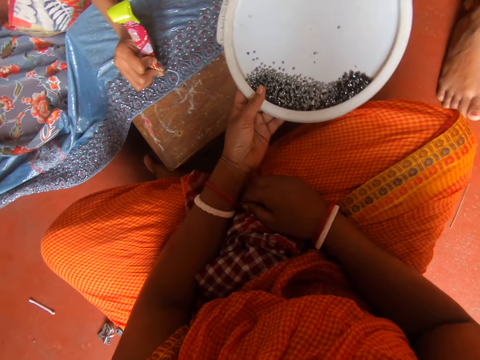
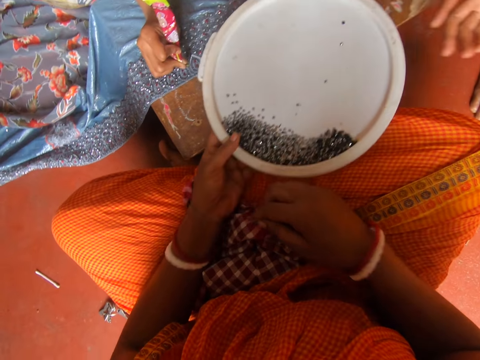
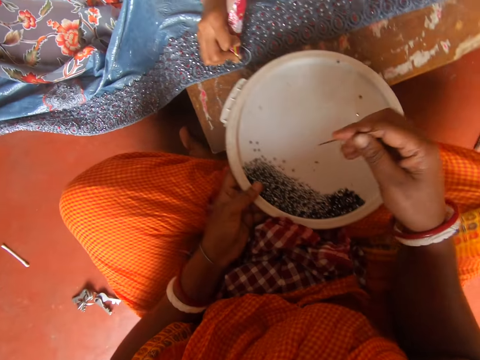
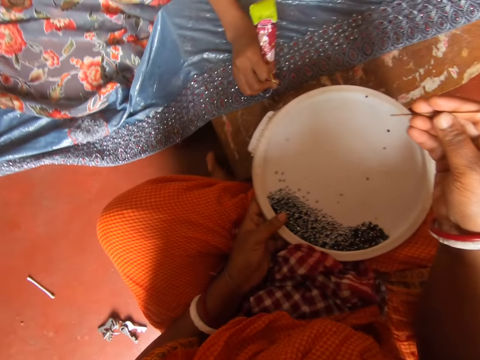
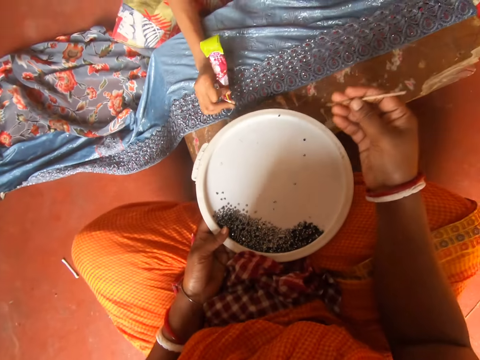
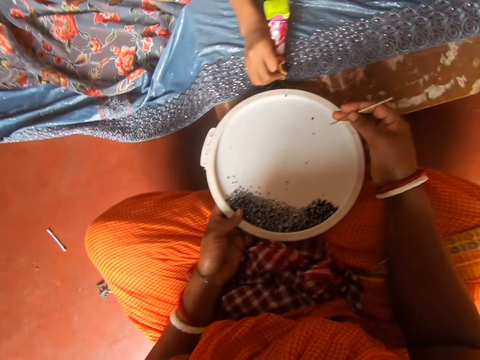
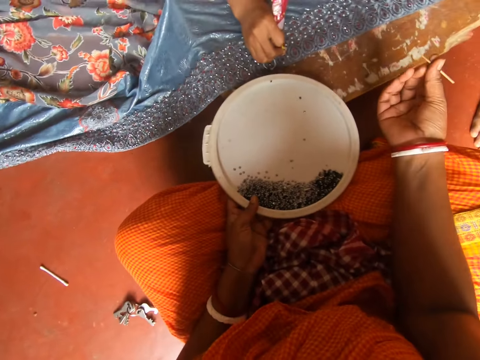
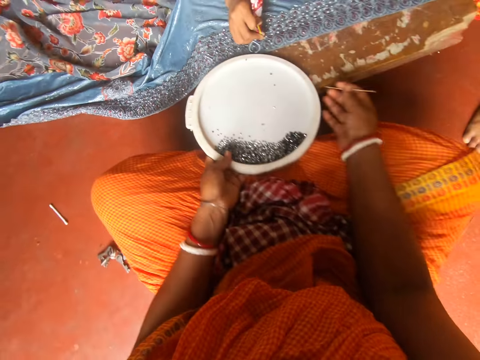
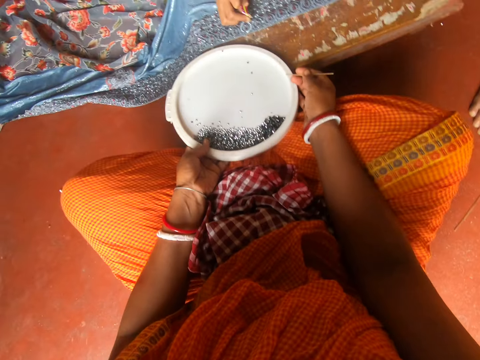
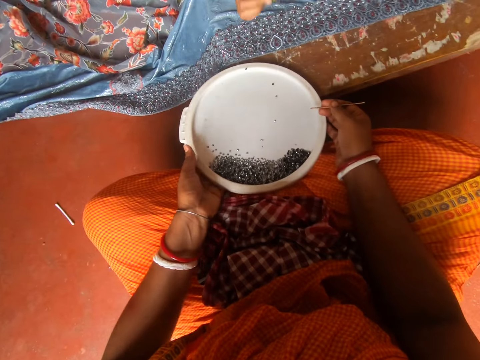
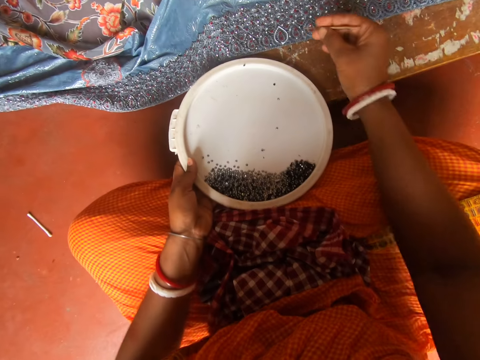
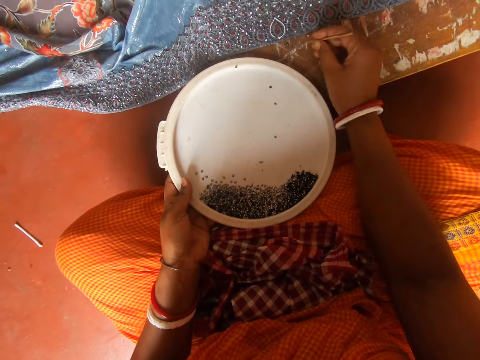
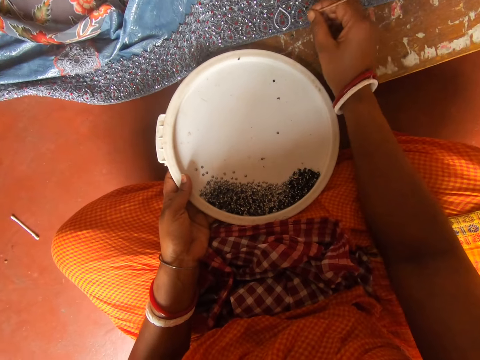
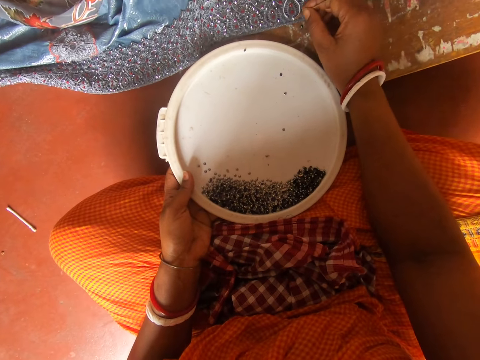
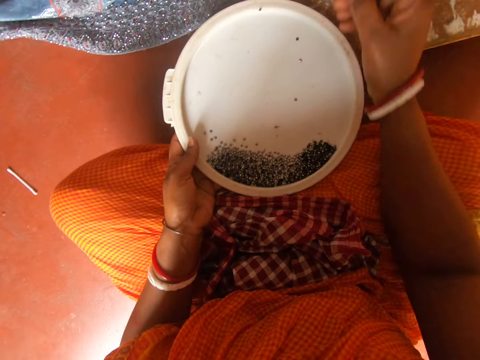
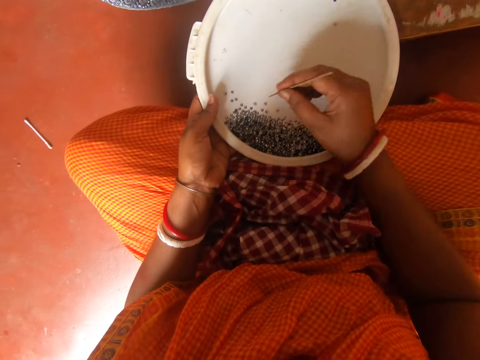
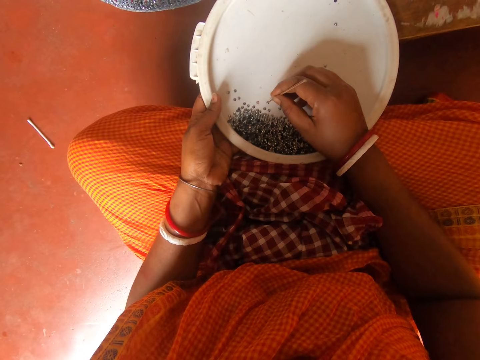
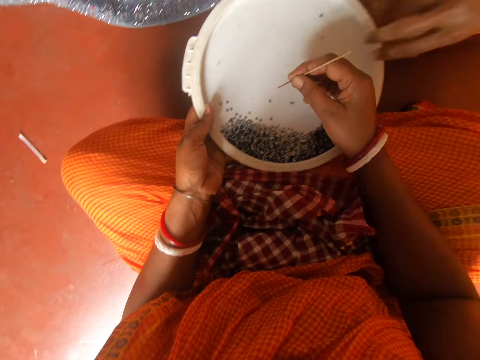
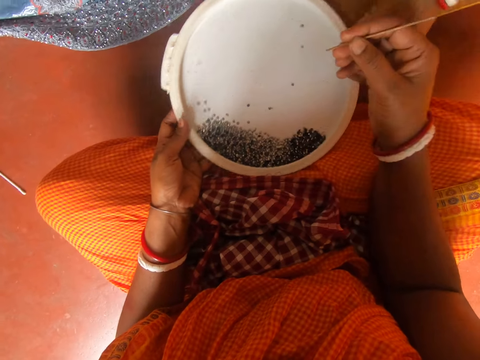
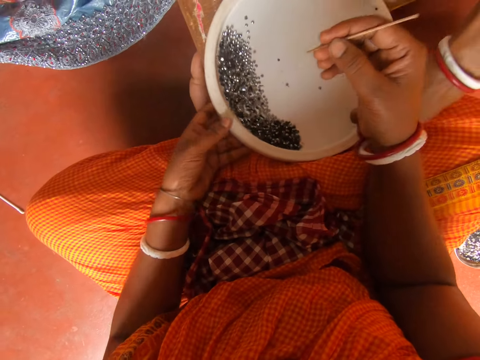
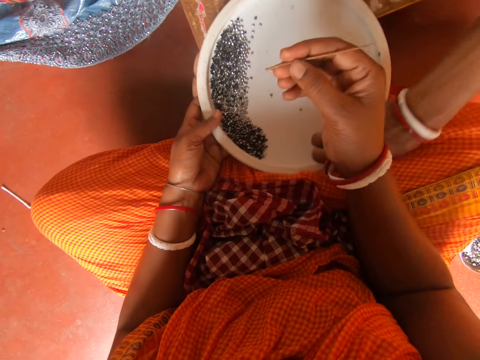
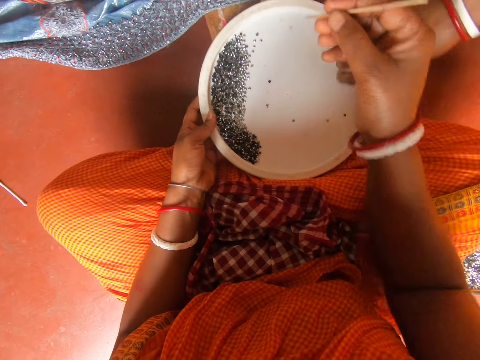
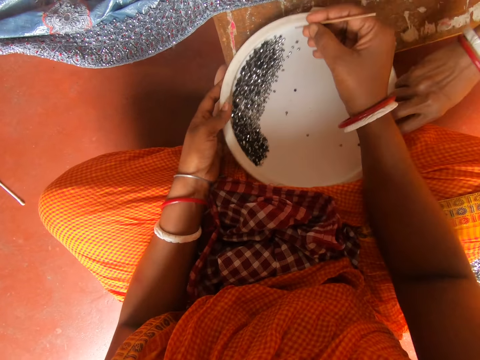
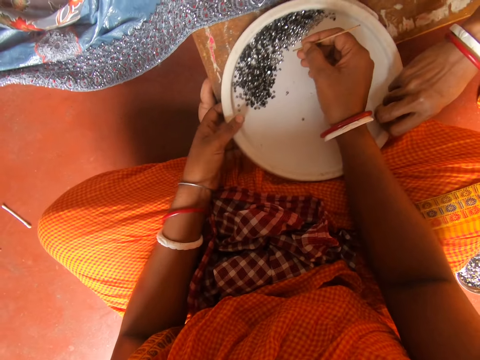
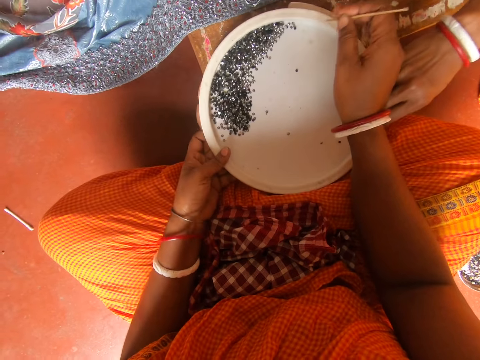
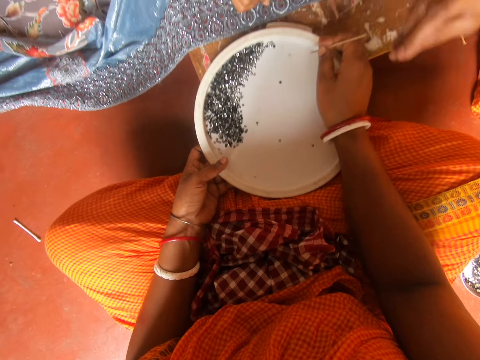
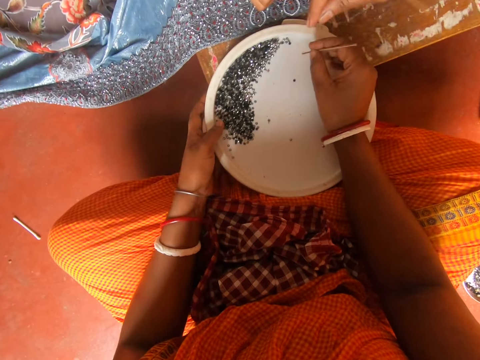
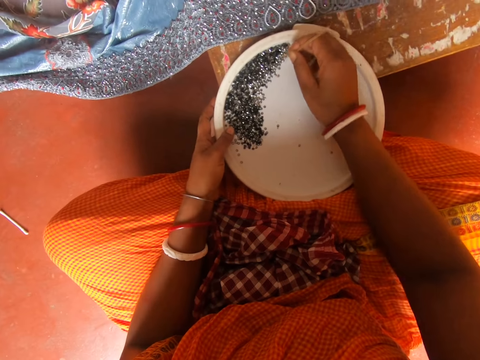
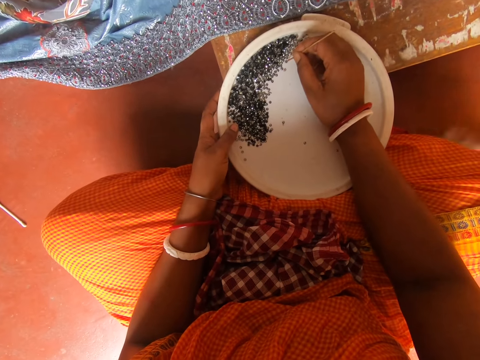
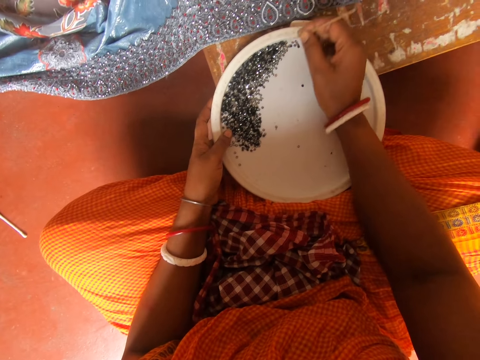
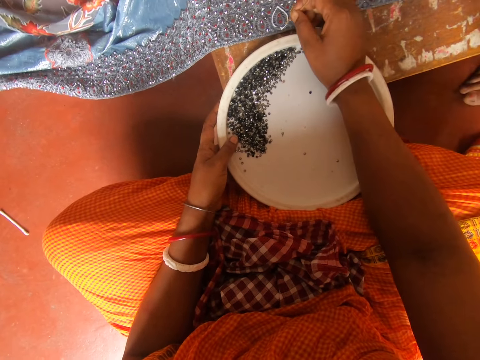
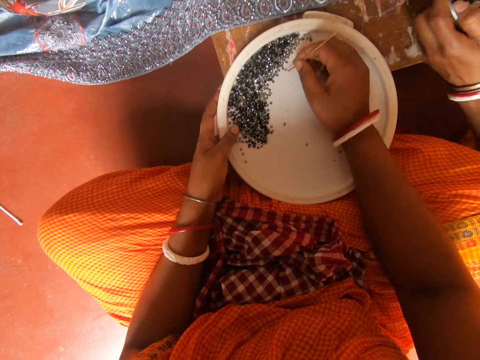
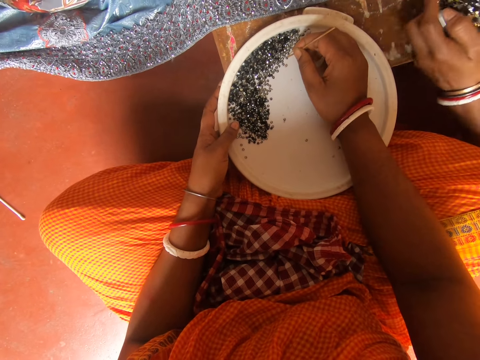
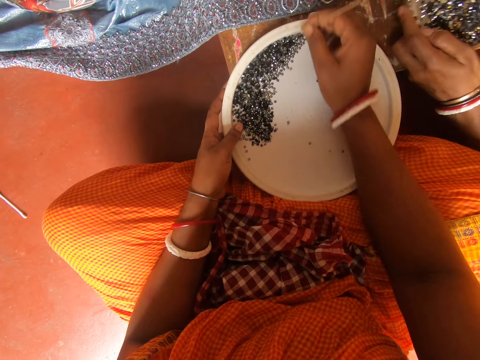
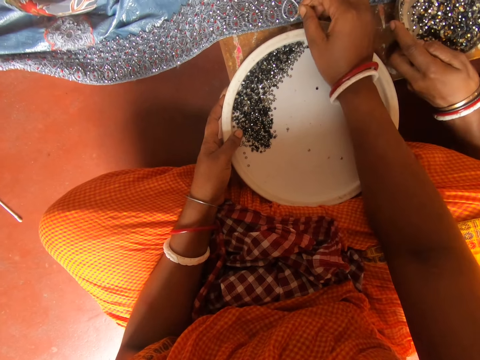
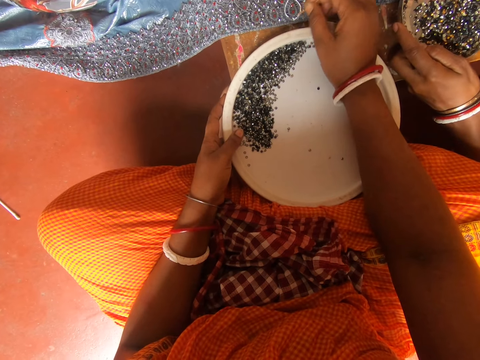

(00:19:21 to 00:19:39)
The camera wearer picks the decorative glitter in the tray or lid from a woman. The woman gives the camera wearer the lid. The camera wearer holds the decorative glitter in the tray with her left hand. She moves around. The woman sits close to the camera wearer. The camera wearer fixes something with a piece of wood on the cloth. She picks something with the piece of wood. The woman turns the lid on the table. The camera wearer moves the lid. Another woman applies something on the cloth. The camera wearer picks something with the piece of wood. The first woman moves around. The camera wearer decorates the piece of cloth with the decorative glitter in the tray with the piece of wood. She picks the piece of decorative glitter in the tray with a piece of stick. The first woman shakes something in a bowl. The camera wearer decorates the piece of cloth with the decorative glitter in the tray with the piece of wood.

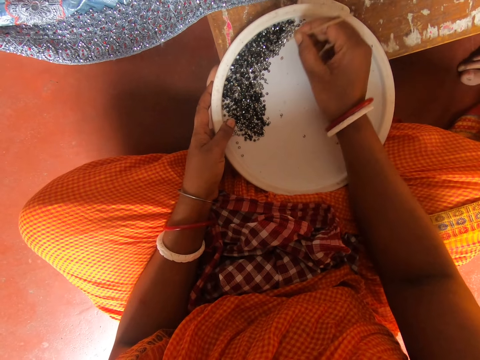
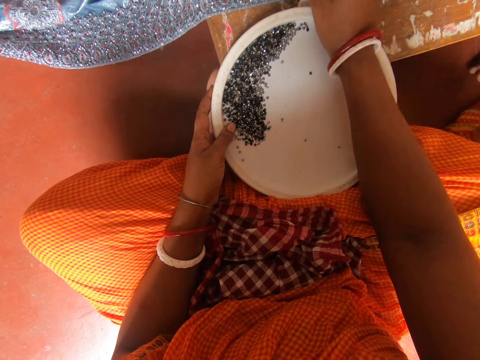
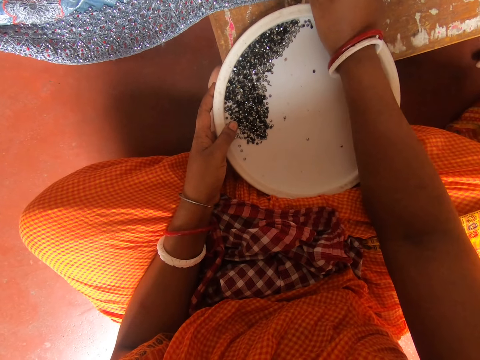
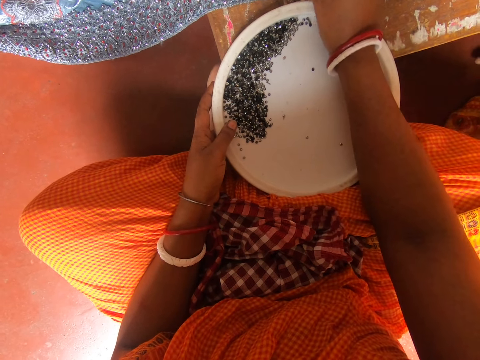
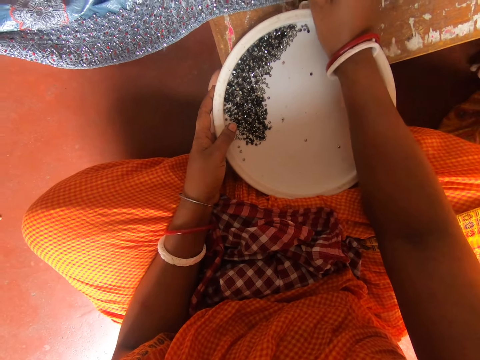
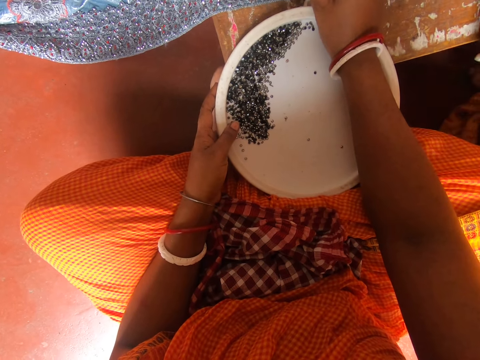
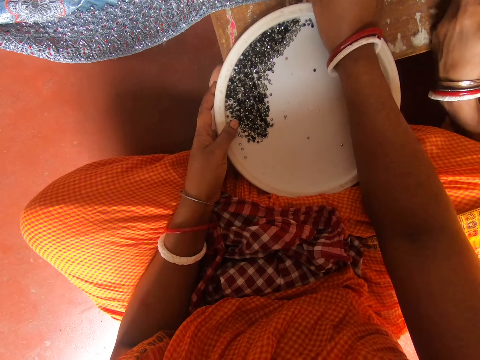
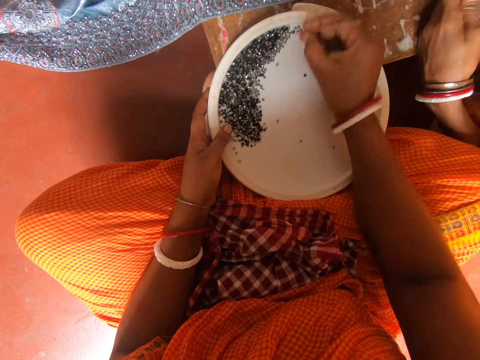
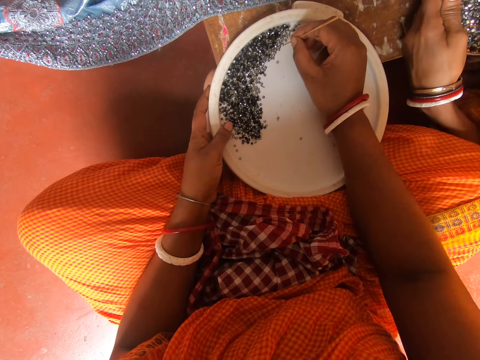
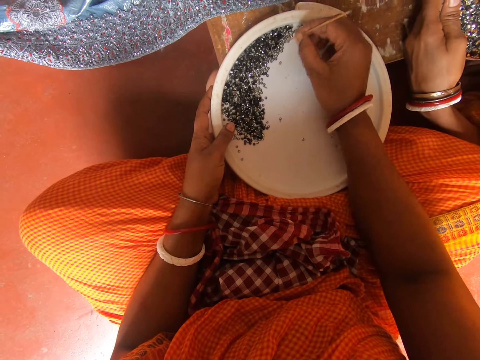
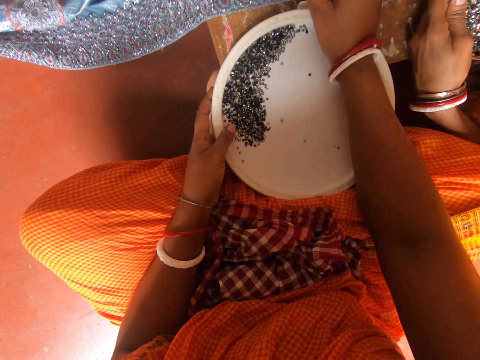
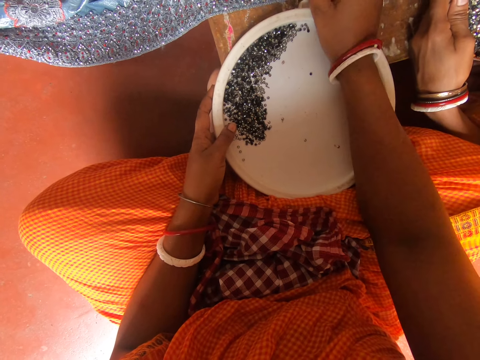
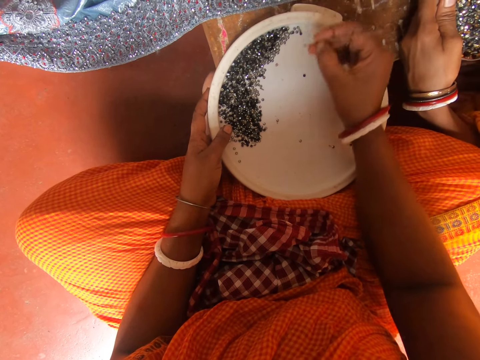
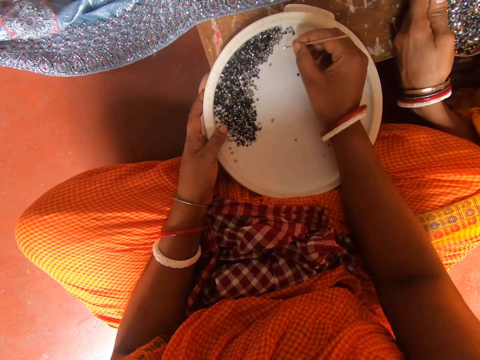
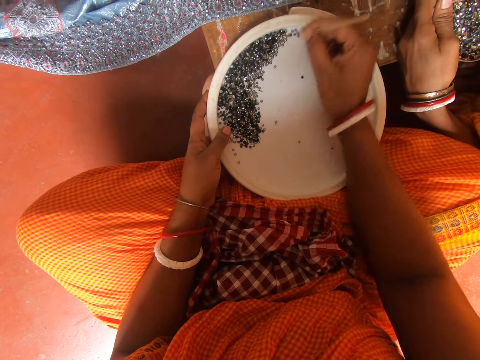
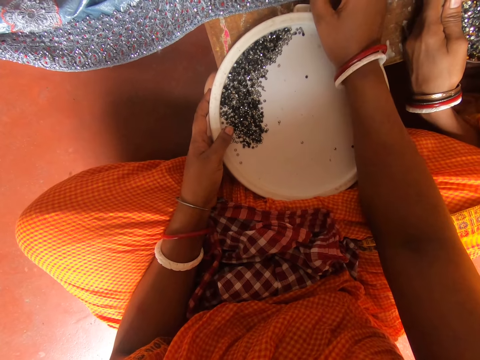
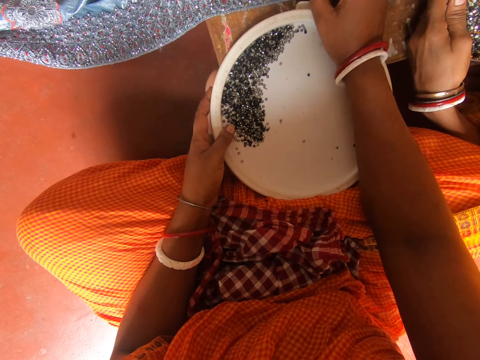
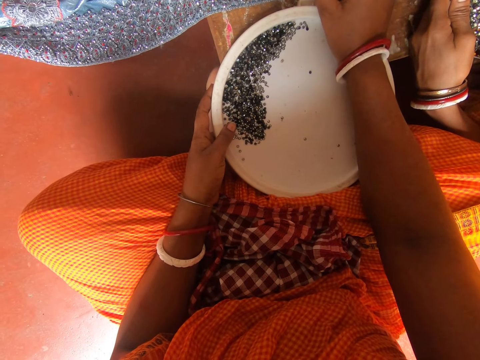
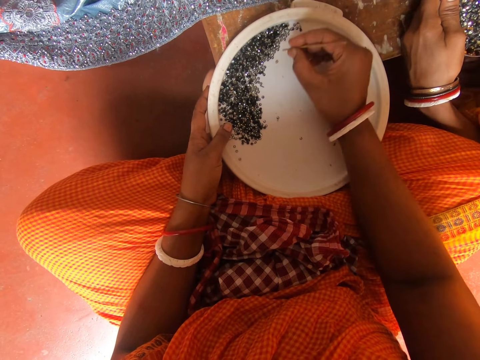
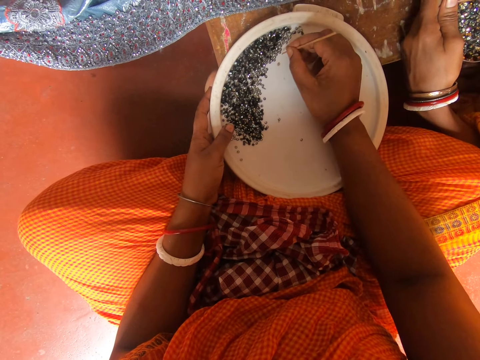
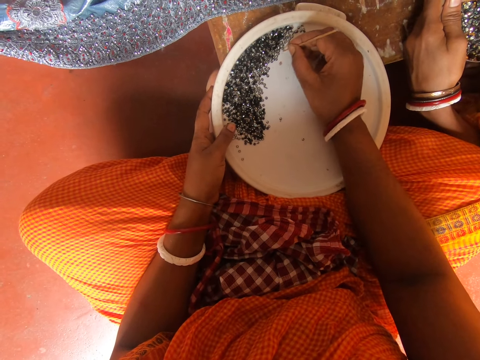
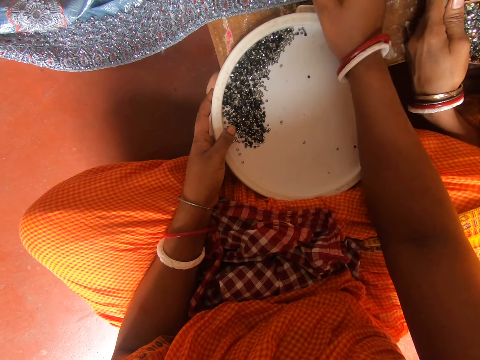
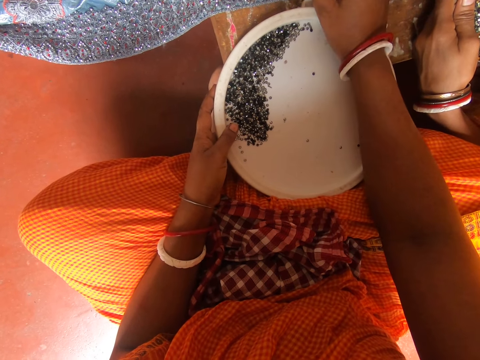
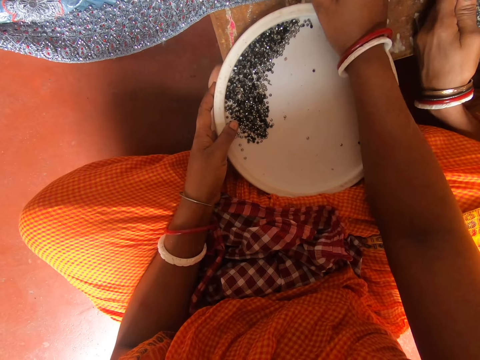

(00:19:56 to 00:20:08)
The camera wearer decorates the piece of cloth with a decorative glitter in the tray with a piece of wood. A woman puts a hand on the table. The camera wearer picks the piece of decorative glitter in the tray with a piece of stick. They decorate the piece of cloth with the decorative glitter in the tray with the piece of wood. They move the hand. They fix something with the piece of wood on the cloth. They pick the piece of decorative glitter in the tray with the piece of stick. They decorate the piece of cloth with the decorative glitter in the tray with the piece of wood.
